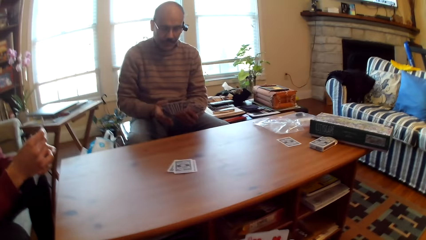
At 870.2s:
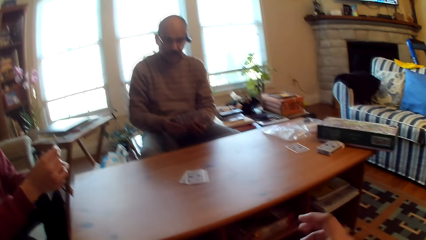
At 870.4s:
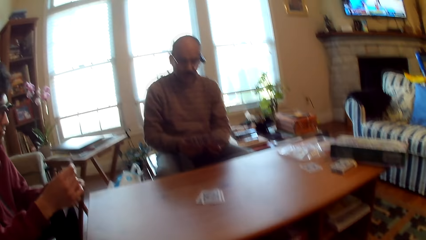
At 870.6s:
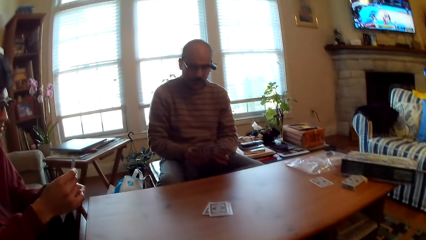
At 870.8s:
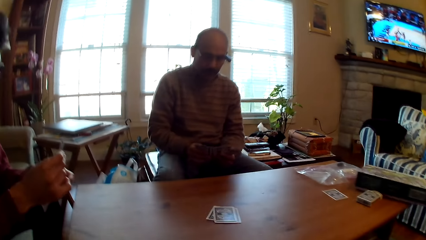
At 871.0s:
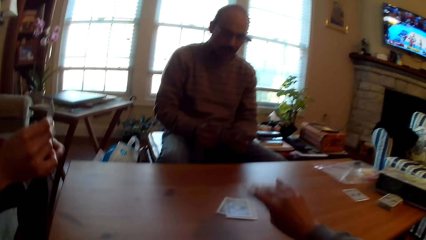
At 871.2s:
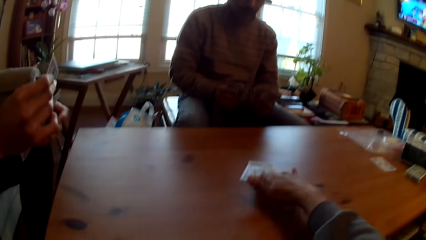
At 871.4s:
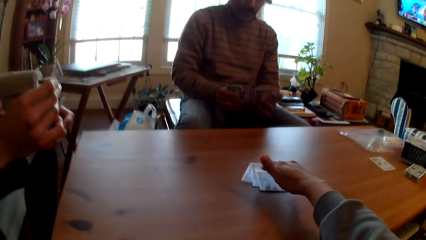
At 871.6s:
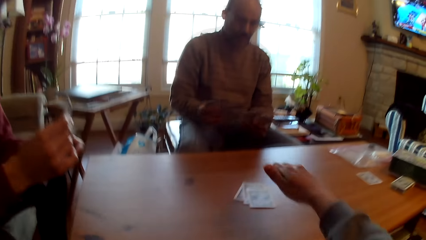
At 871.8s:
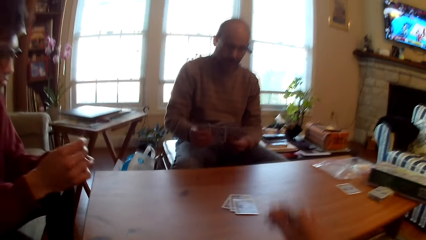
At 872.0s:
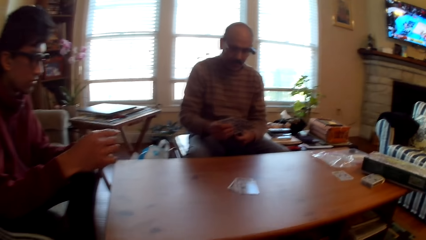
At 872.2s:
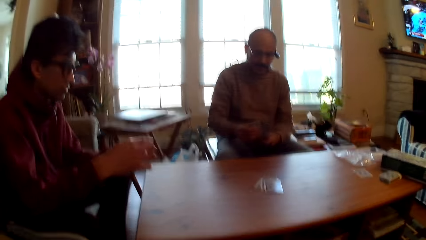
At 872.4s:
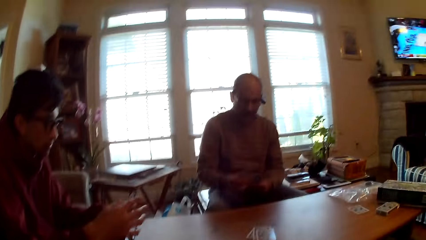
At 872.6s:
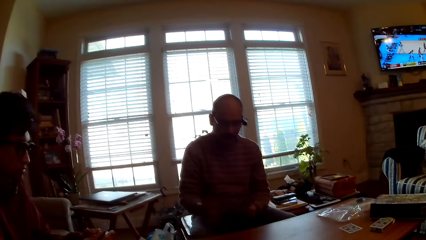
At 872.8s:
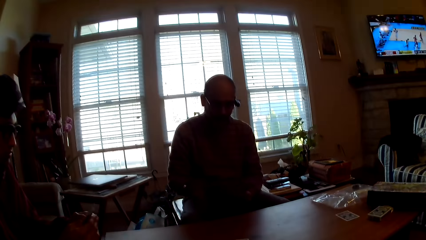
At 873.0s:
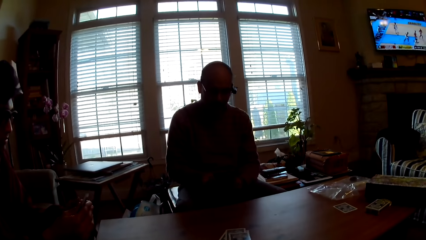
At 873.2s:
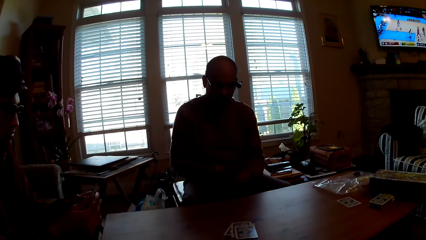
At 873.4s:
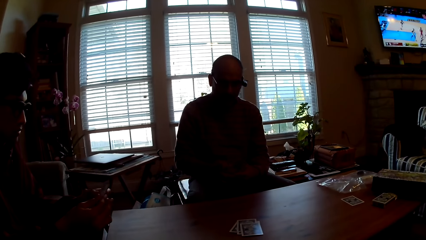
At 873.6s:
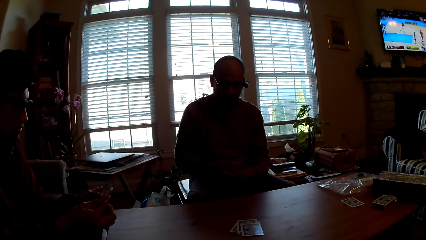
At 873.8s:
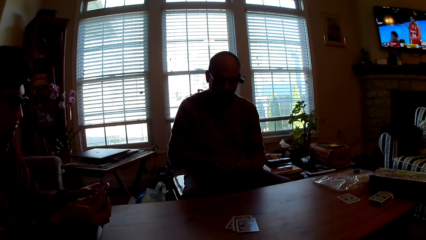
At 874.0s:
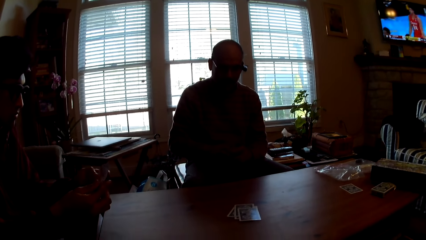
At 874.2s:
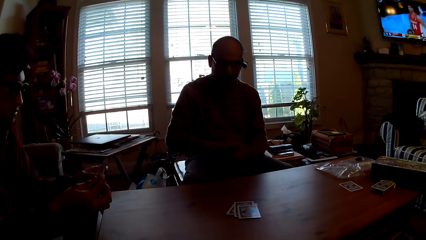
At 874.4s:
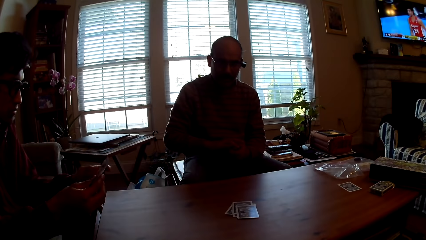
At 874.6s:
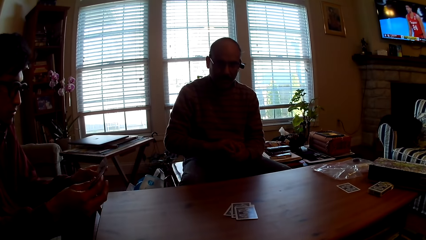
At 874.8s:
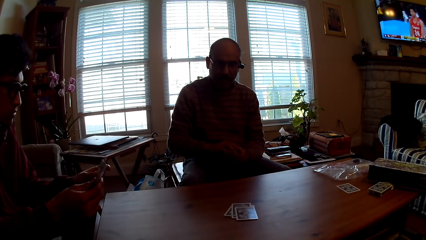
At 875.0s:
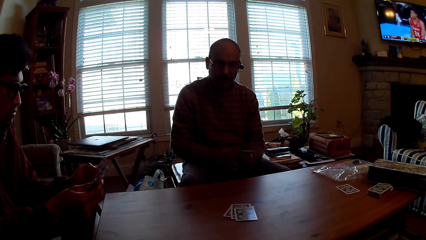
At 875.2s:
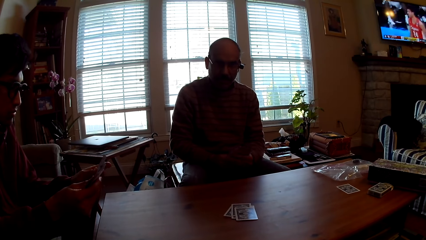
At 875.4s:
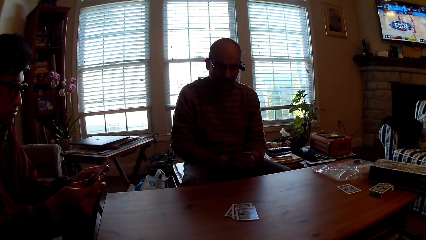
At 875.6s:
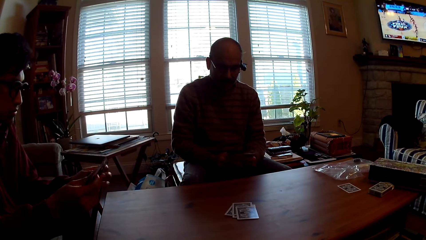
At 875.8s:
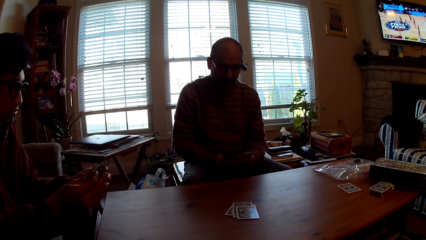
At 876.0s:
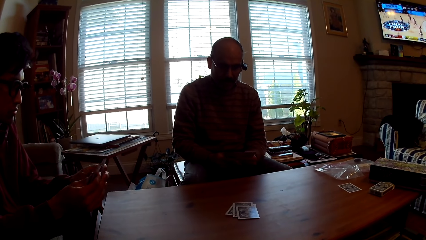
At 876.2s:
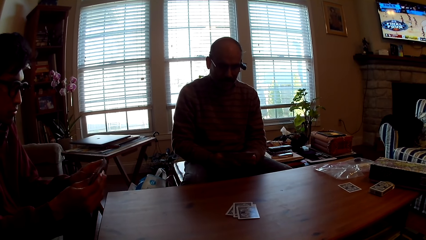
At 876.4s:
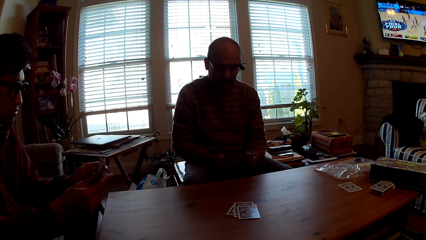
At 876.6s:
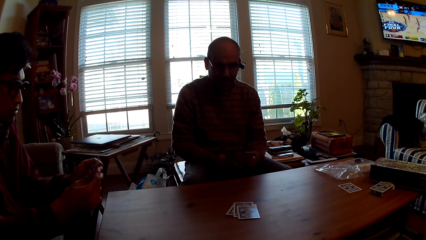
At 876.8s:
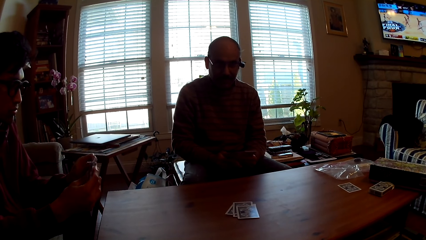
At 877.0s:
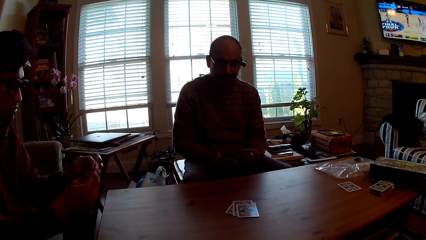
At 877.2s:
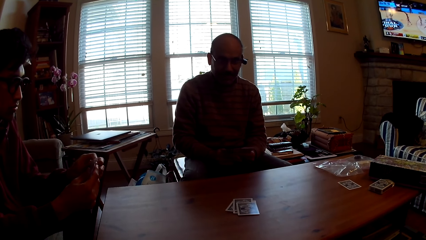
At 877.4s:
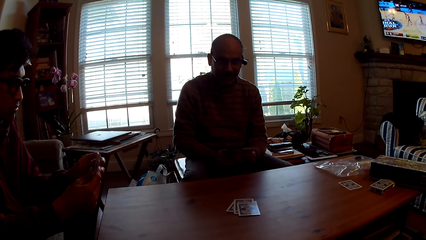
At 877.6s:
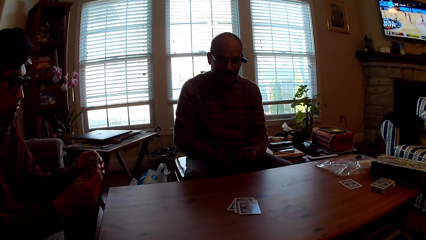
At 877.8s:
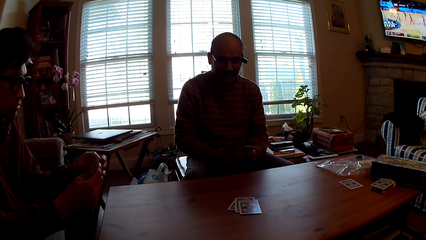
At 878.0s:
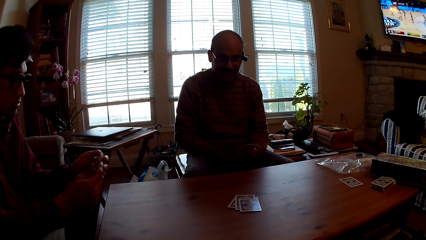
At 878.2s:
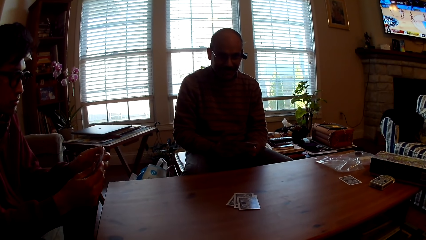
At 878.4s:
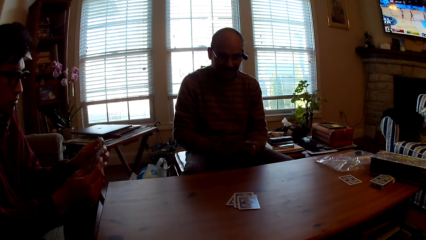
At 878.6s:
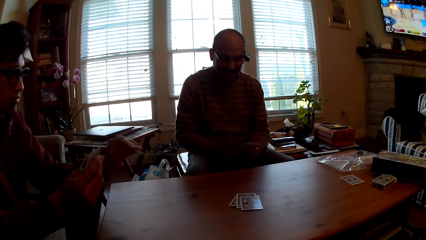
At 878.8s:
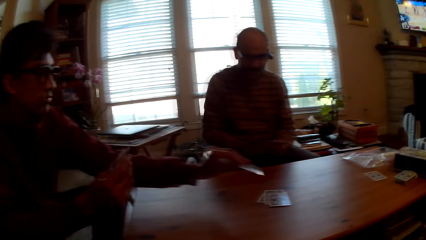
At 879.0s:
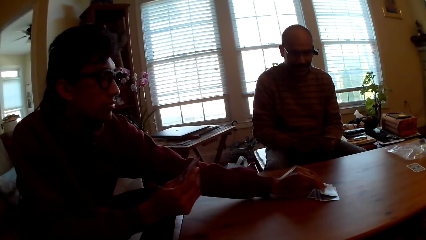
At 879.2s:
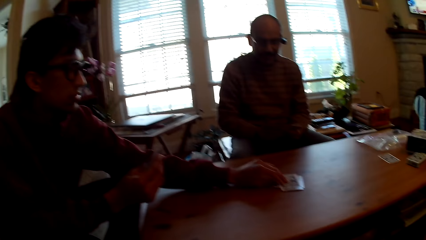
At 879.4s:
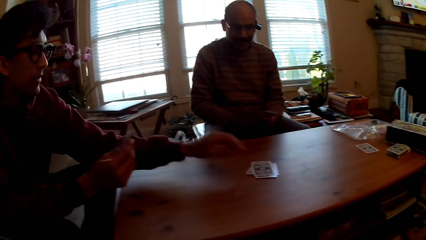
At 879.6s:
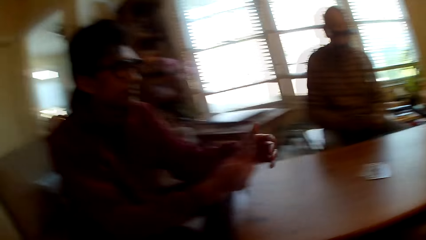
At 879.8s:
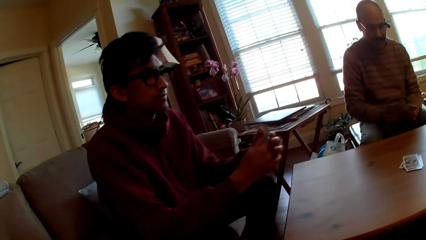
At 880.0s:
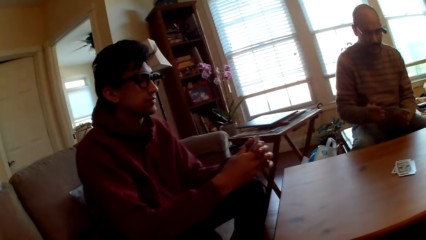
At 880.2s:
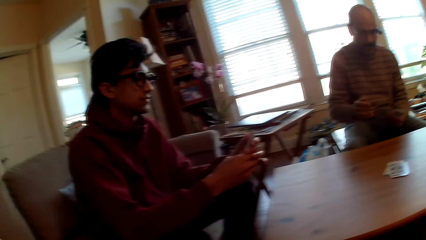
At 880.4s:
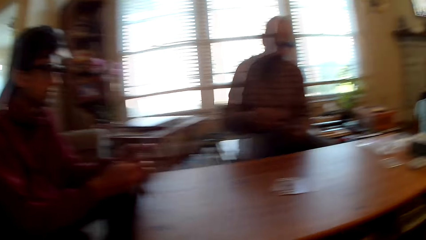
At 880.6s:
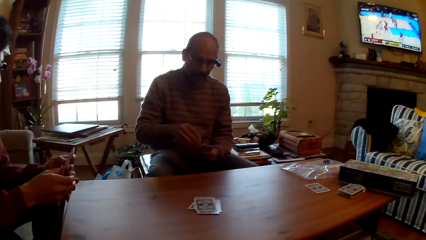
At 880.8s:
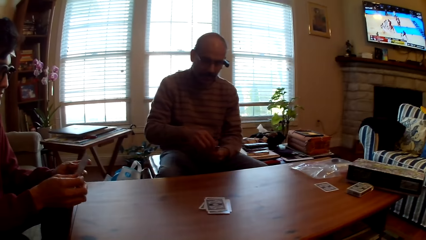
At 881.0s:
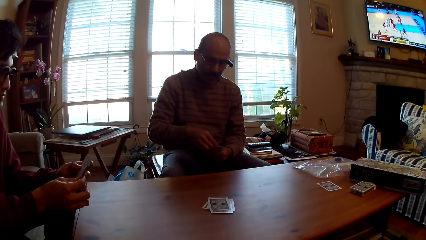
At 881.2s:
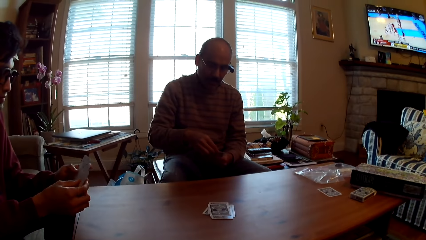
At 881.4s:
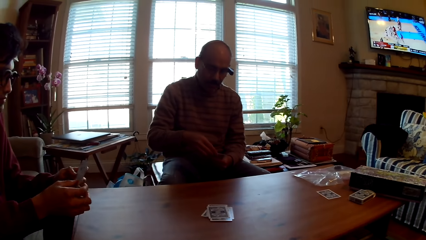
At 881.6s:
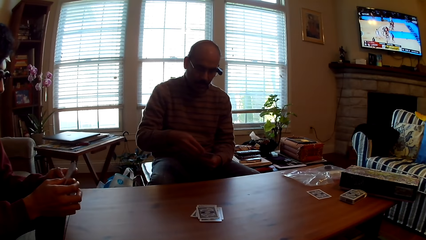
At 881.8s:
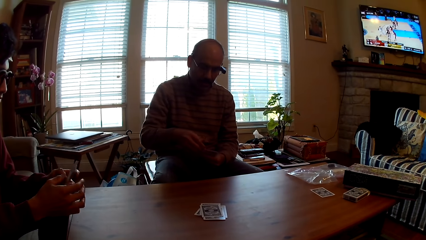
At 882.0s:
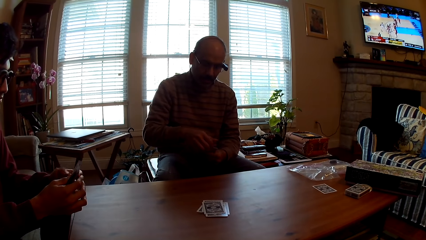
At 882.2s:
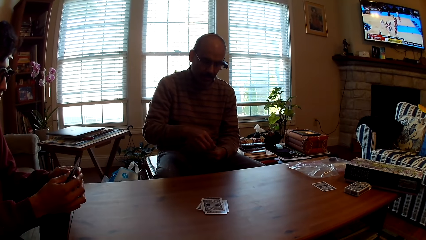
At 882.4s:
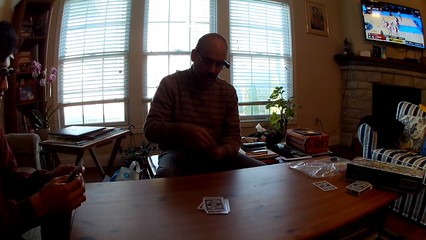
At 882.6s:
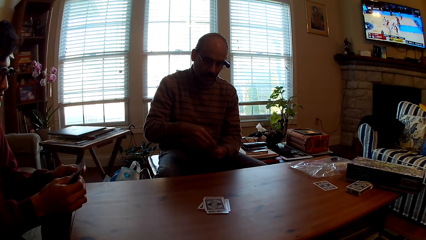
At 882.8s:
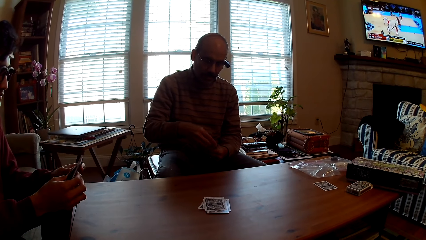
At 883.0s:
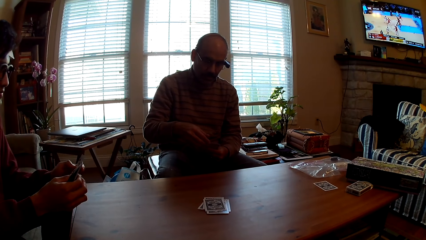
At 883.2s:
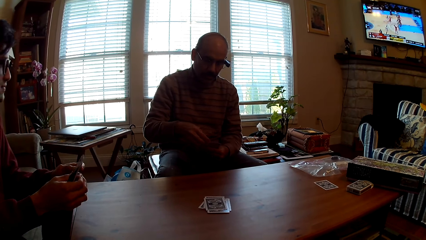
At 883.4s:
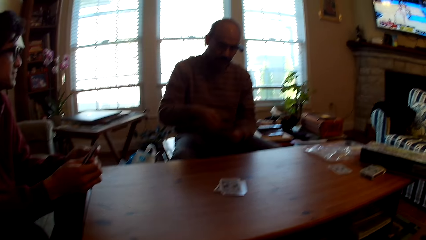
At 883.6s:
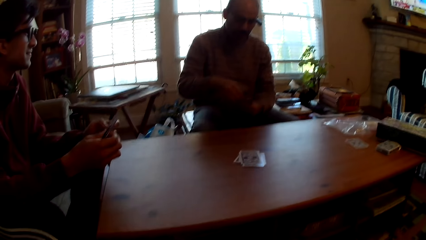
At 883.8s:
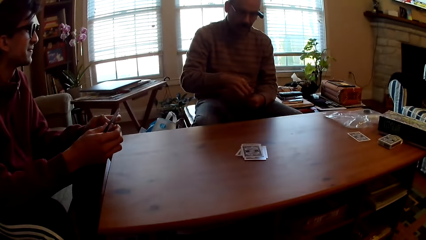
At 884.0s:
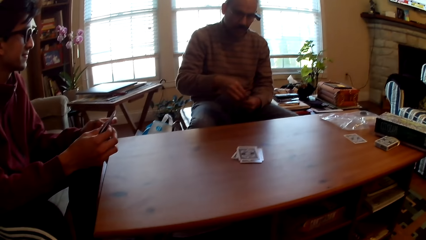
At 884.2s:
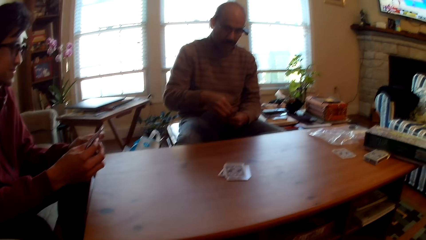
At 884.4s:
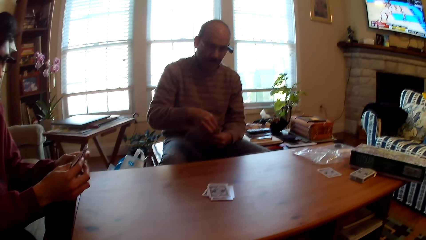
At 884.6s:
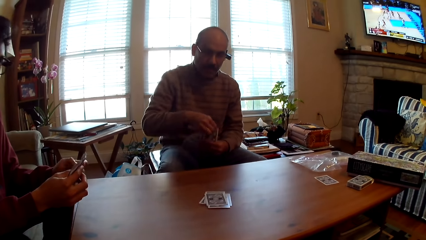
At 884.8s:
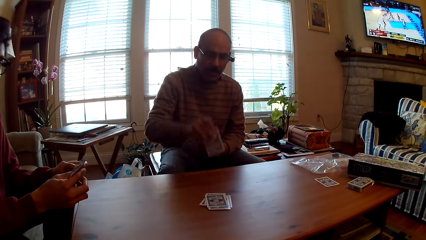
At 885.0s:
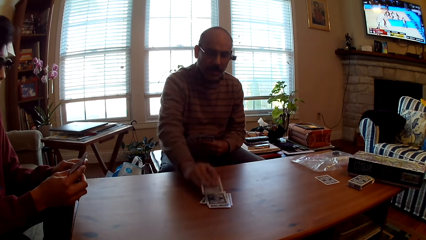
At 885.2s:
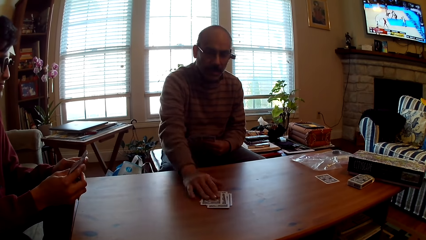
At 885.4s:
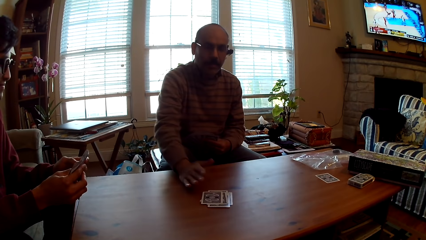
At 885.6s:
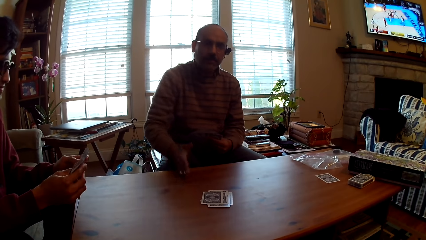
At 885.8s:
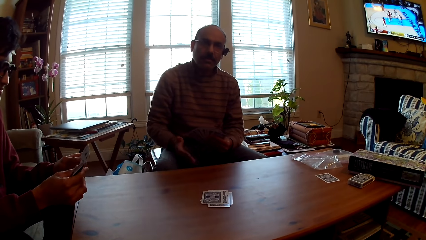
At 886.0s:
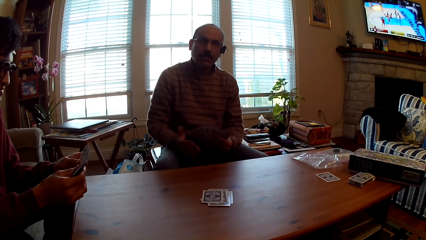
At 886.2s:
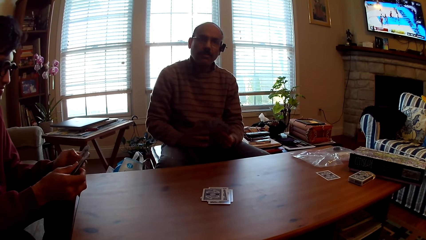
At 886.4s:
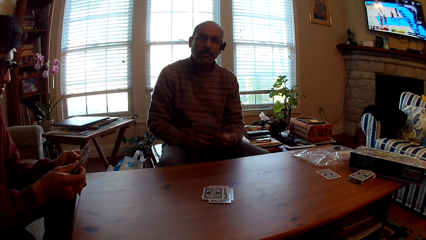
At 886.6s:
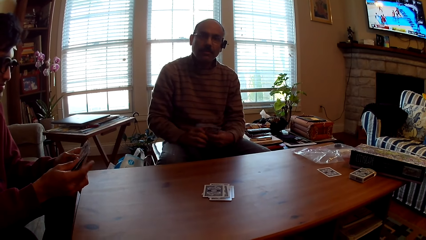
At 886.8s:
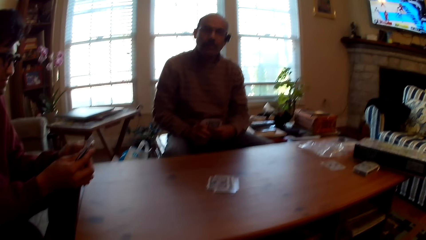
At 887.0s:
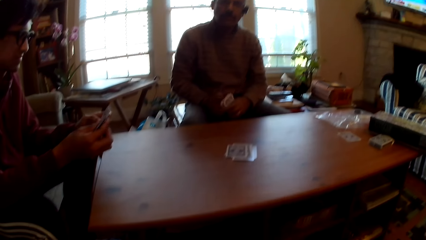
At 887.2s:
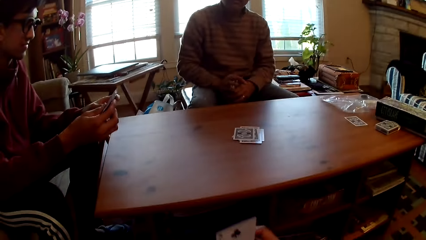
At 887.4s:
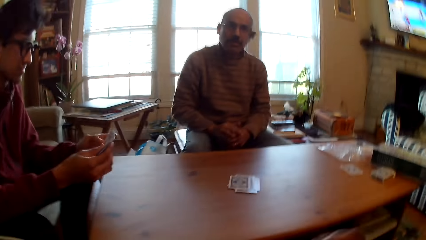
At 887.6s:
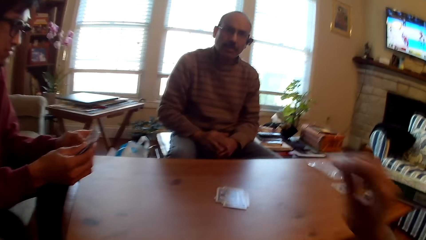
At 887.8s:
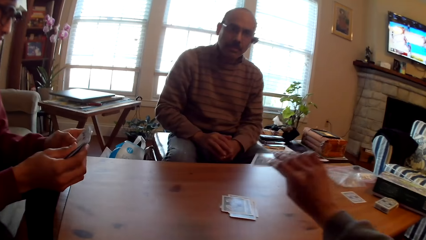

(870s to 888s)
A man plays poker and puts the card on the table. The camera wearer plays poker and puts the card on the table. The man selects cards. Another man plays poker and puts the card on the table. The other man selects the cards. The first man puts the card on the table and plays poker.
